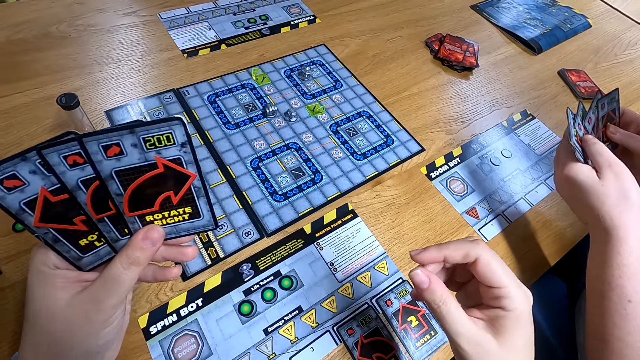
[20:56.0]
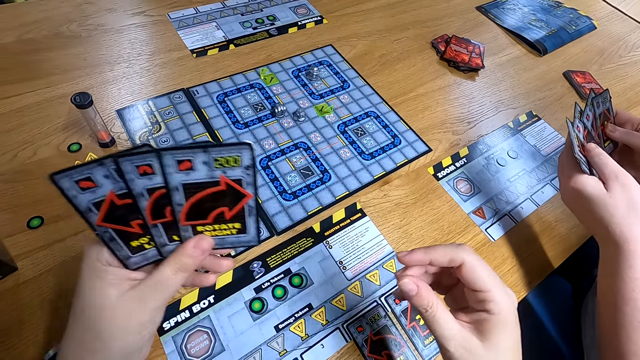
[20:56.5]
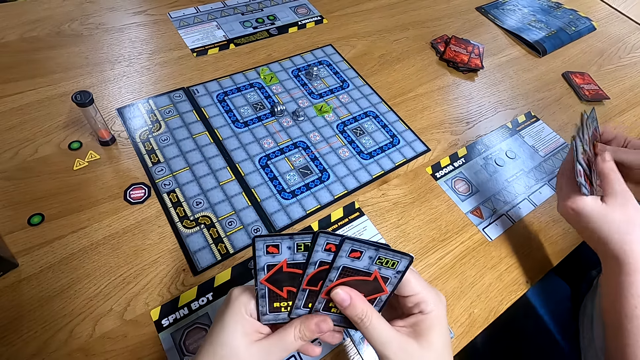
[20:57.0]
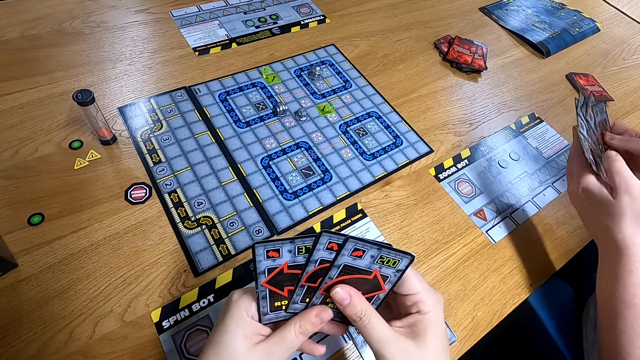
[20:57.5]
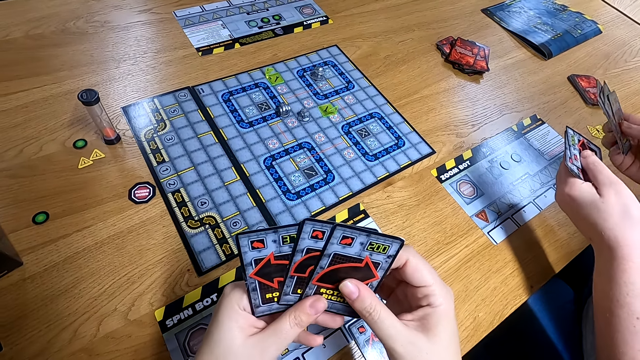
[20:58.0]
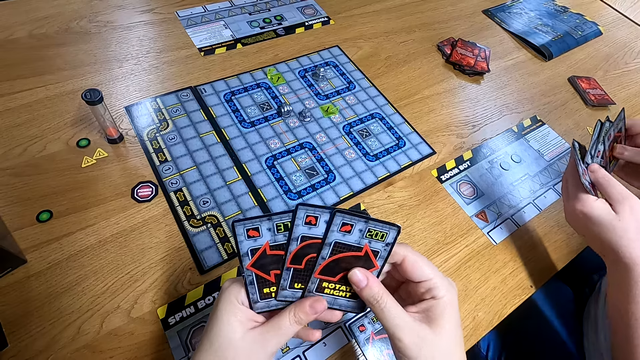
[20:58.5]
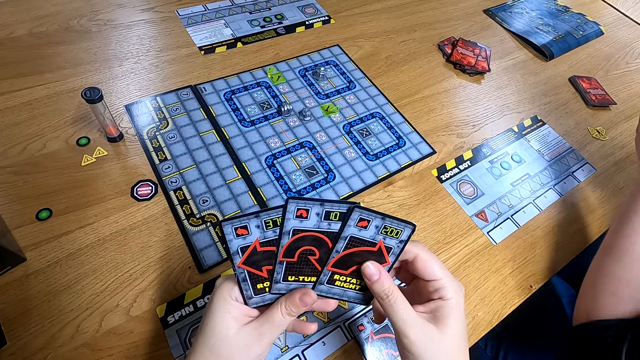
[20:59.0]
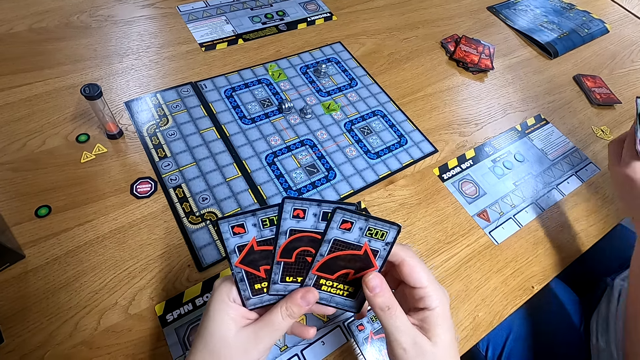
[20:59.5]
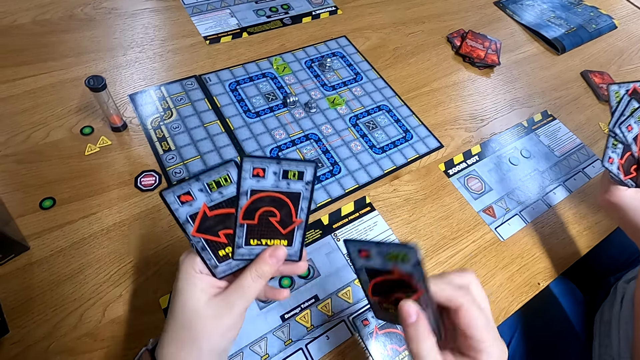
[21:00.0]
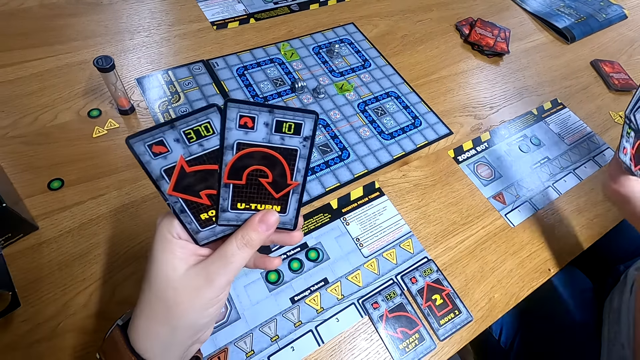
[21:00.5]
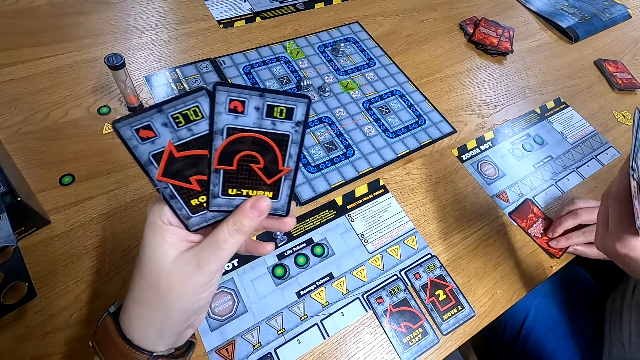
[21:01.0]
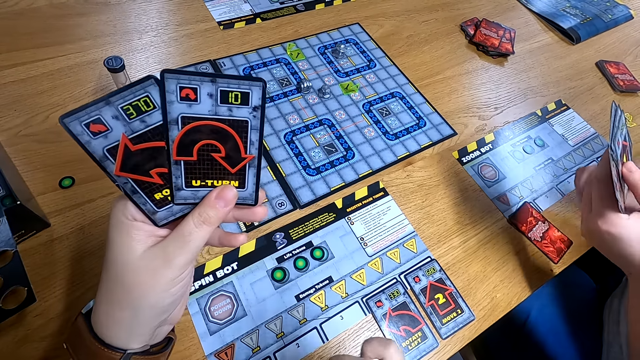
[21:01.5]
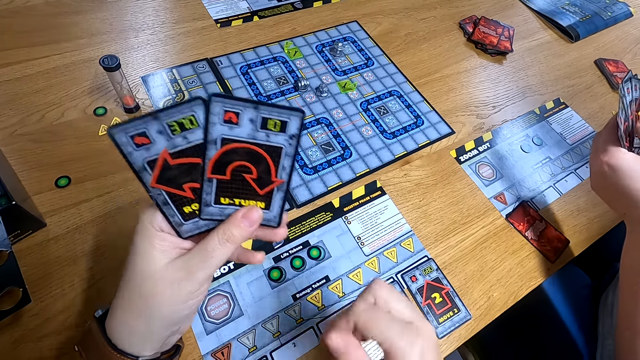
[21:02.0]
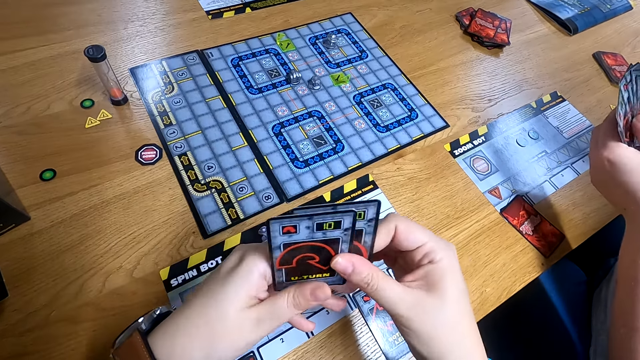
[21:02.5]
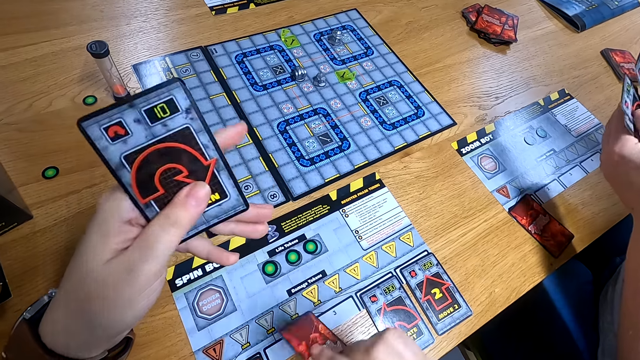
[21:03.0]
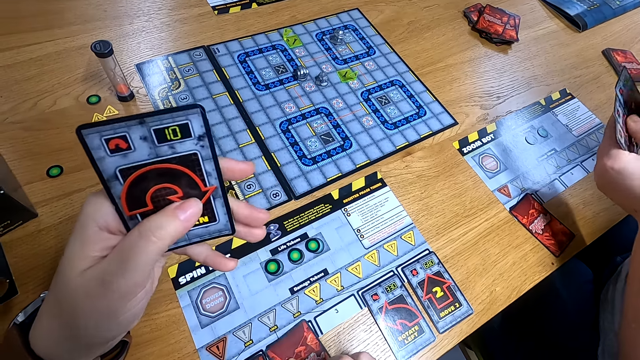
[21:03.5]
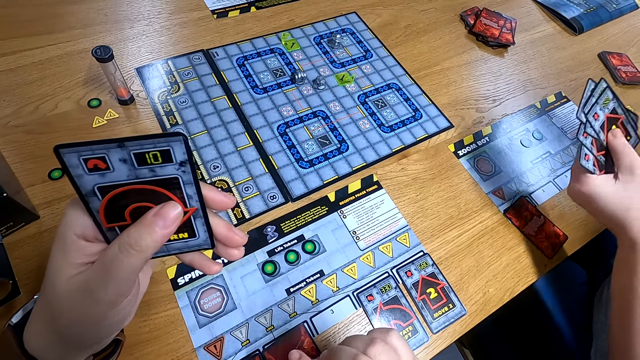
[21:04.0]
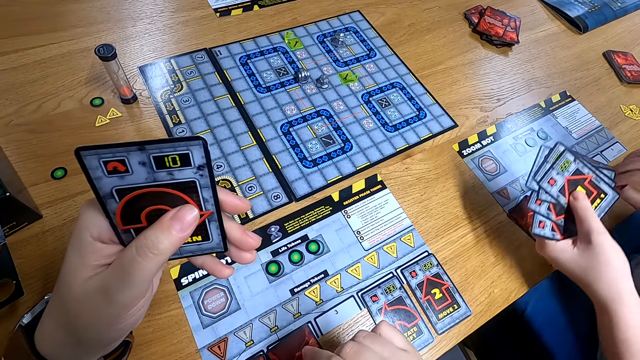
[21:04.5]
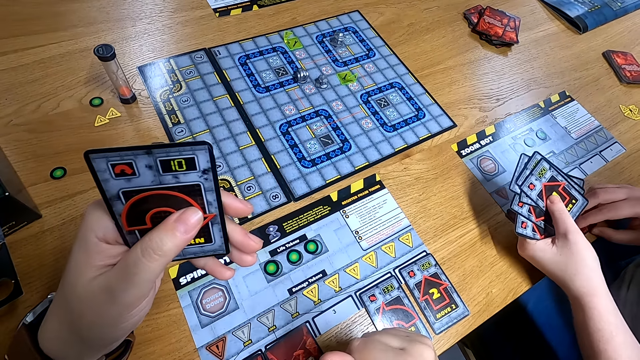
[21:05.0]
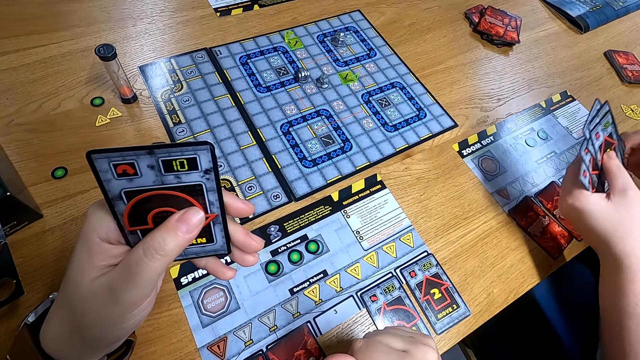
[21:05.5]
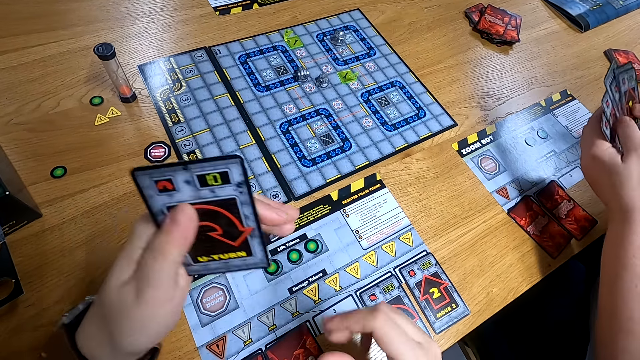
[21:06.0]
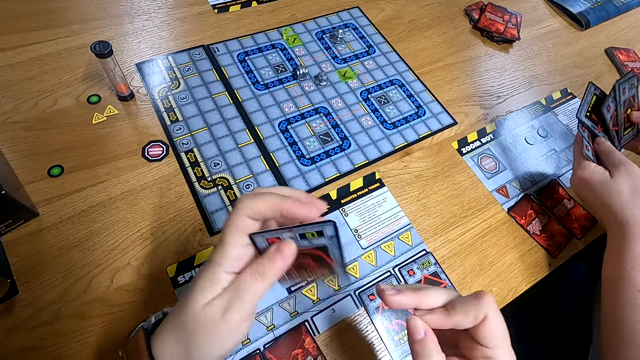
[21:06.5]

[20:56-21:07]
A woman drops a card on the side board with her right hand. The camera wearer drops a card on the side board with her right hand. The woman drops a card on the side board with her right hand.

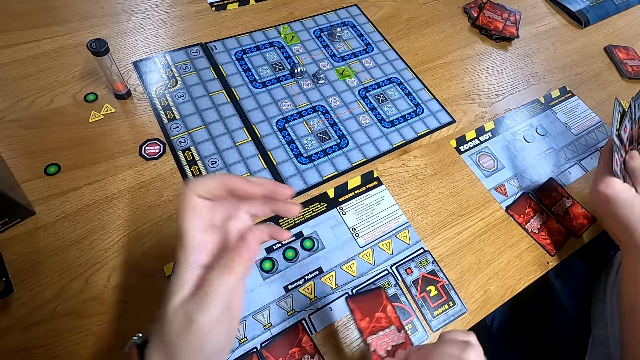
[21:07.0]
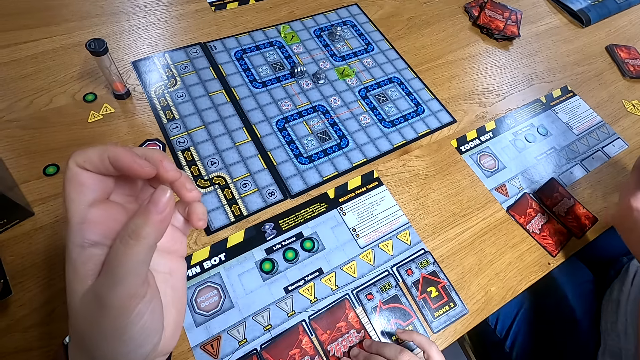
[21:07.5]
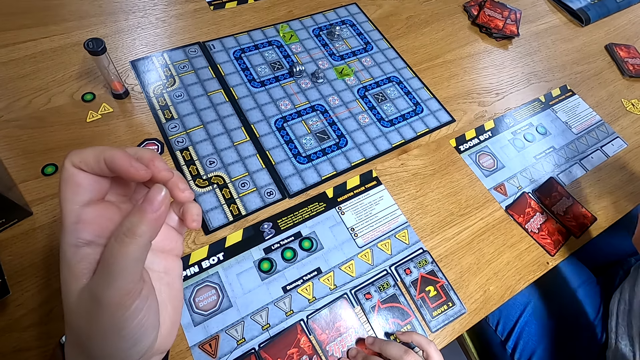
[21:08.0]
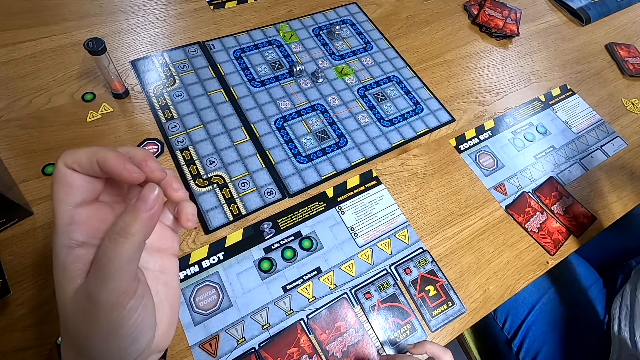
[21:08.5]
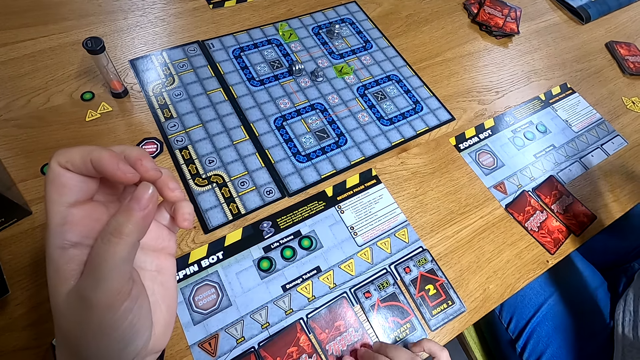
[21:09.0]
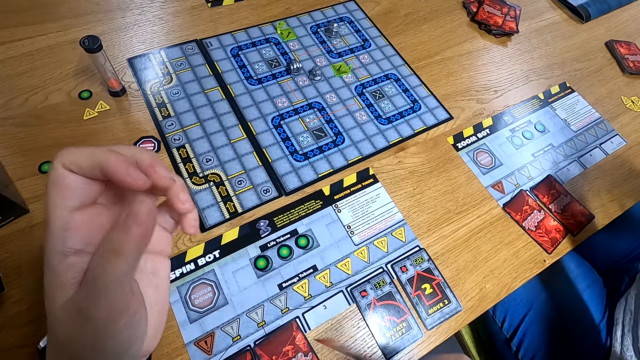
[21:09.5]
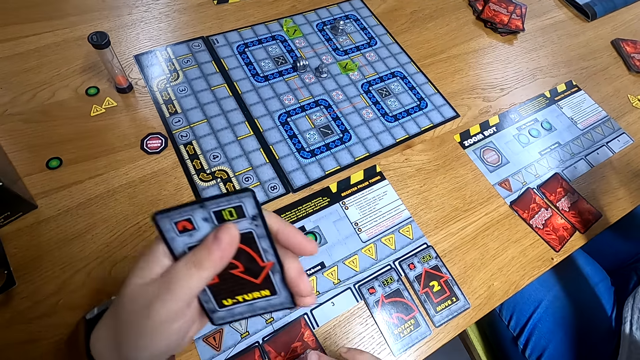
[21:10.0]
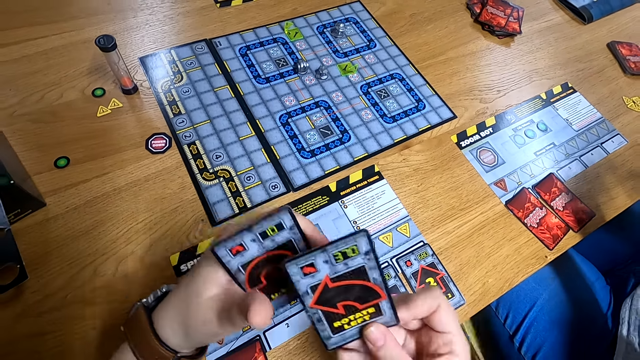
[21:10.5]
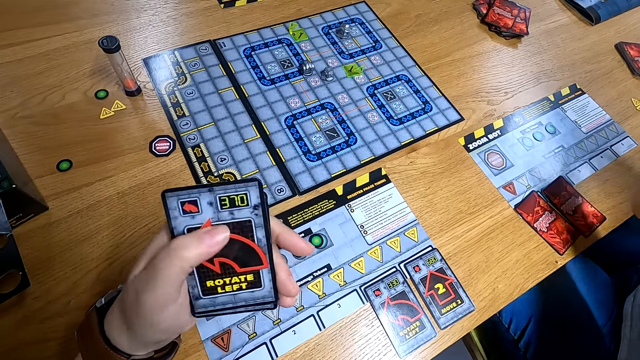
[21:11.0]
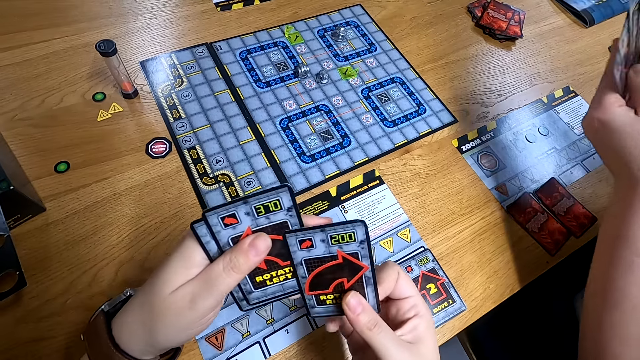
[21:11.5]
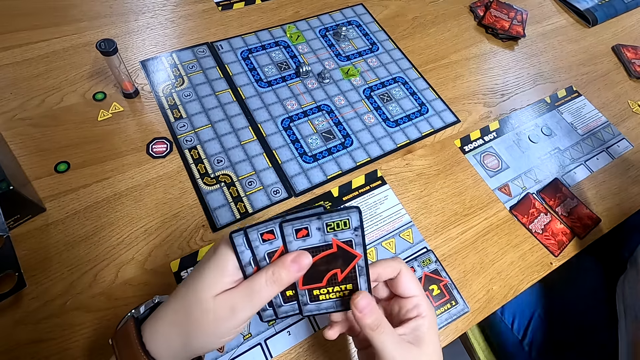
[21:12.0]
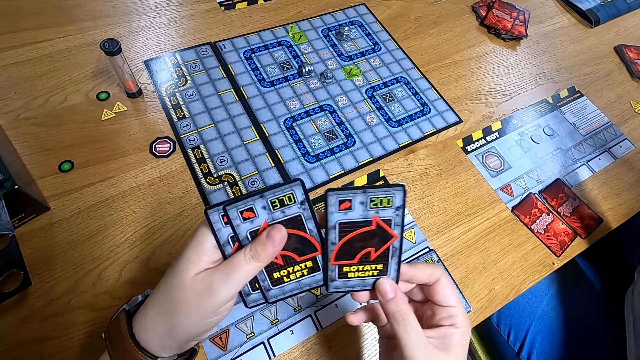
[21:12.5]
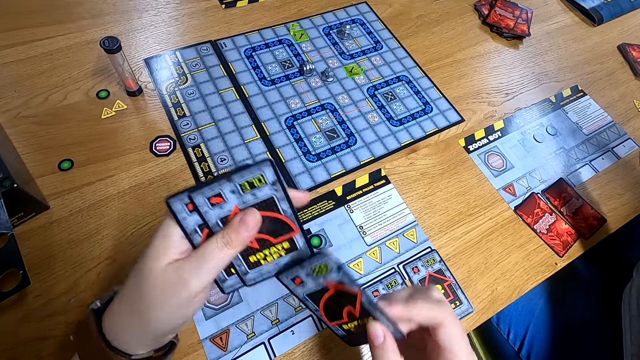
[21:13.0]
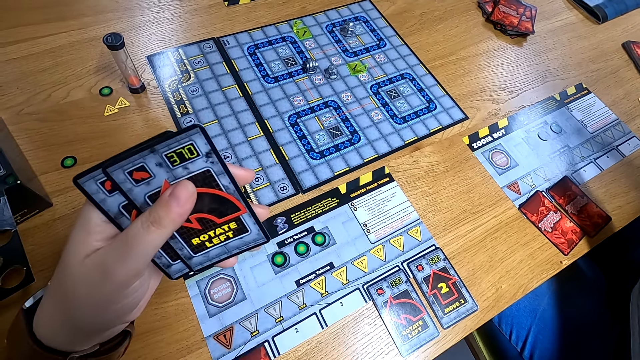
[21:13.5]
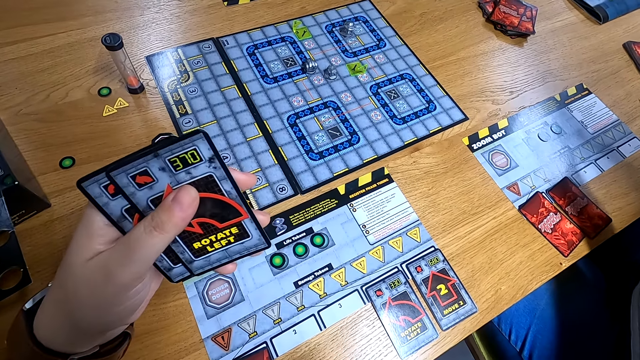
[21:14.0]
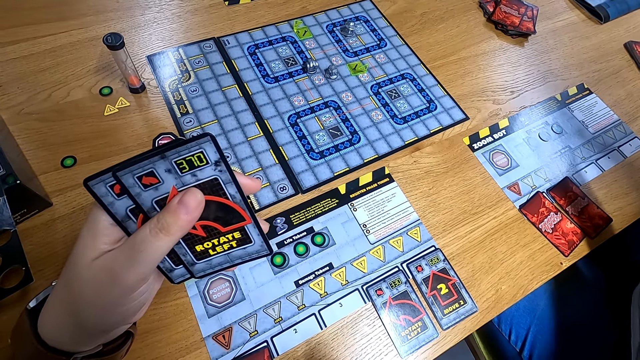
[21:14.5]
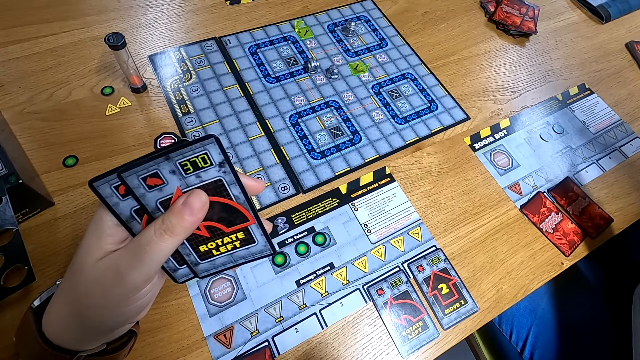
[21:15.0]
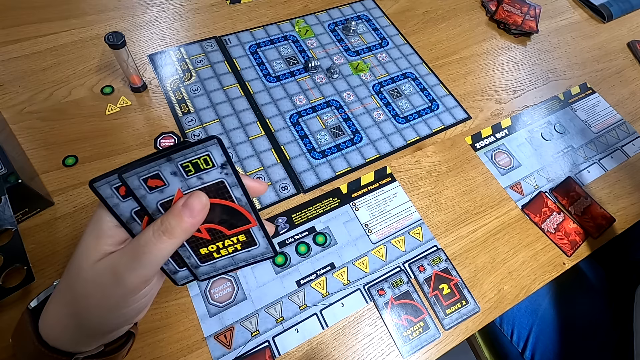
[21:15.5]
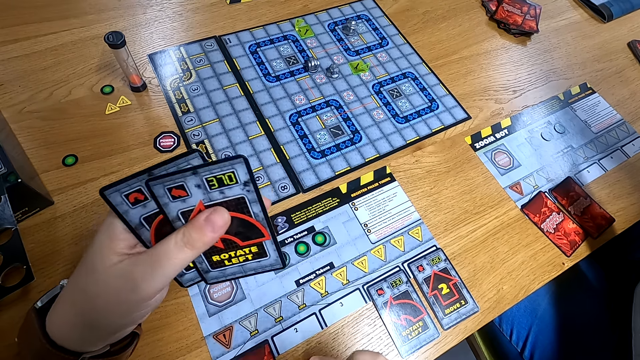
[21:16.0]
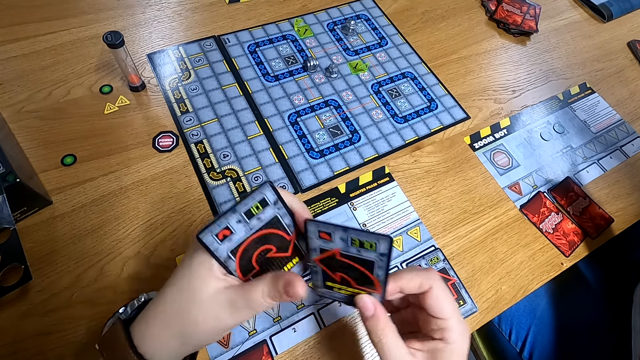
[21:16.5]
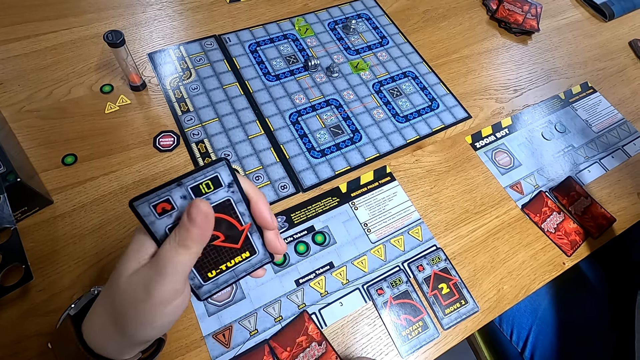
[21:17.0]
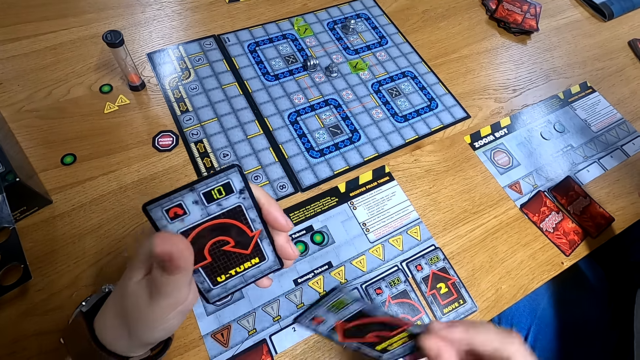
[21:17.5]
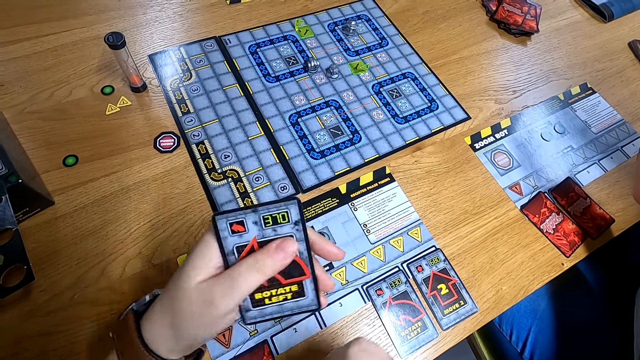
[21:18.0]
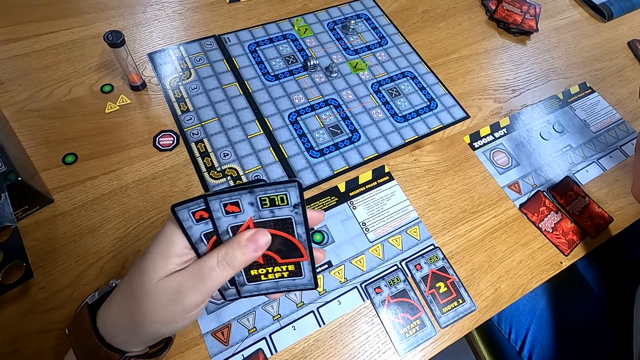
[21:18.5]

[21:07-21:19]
The camera wearer drops a card on the side board with her right hand. She picks up the cards from the side board with both hands. She puts the card on the table. She arranges the cards on the side board with both hands.
